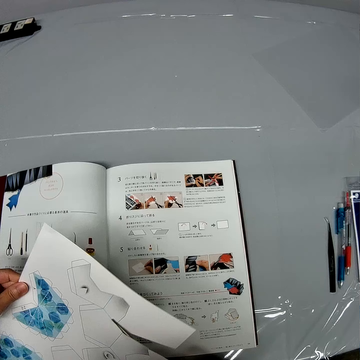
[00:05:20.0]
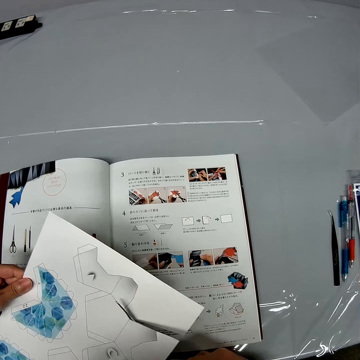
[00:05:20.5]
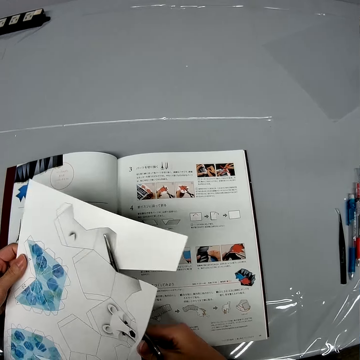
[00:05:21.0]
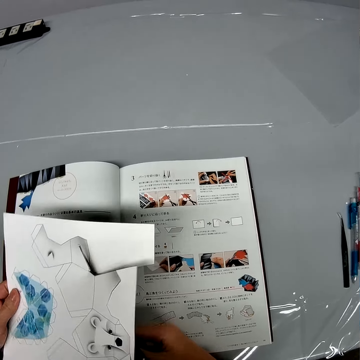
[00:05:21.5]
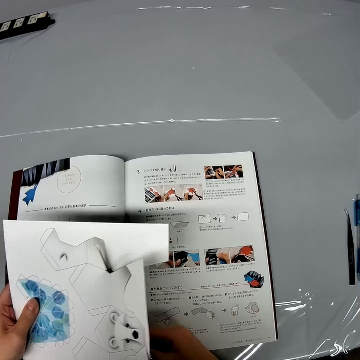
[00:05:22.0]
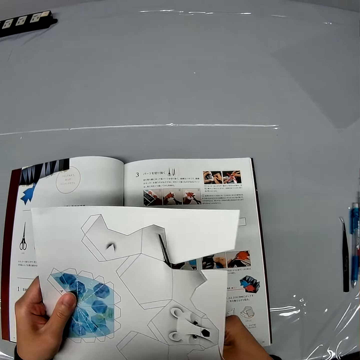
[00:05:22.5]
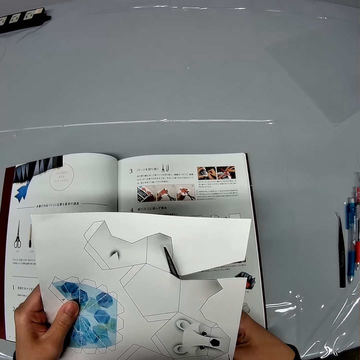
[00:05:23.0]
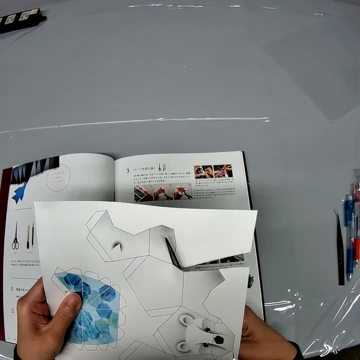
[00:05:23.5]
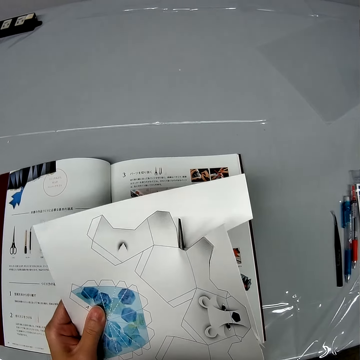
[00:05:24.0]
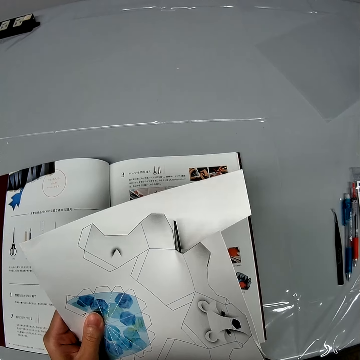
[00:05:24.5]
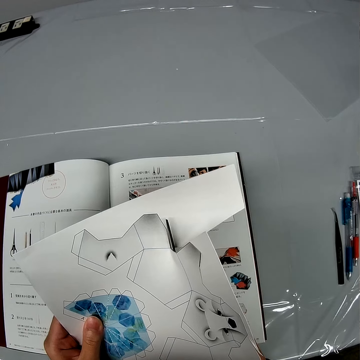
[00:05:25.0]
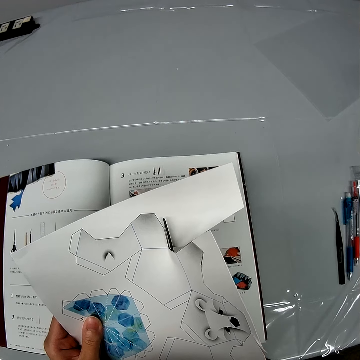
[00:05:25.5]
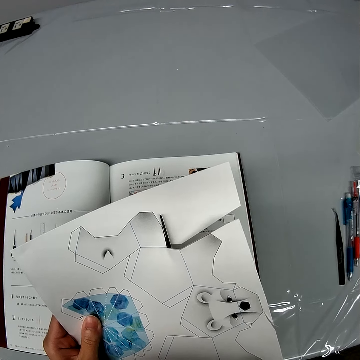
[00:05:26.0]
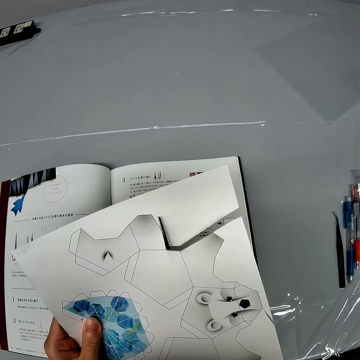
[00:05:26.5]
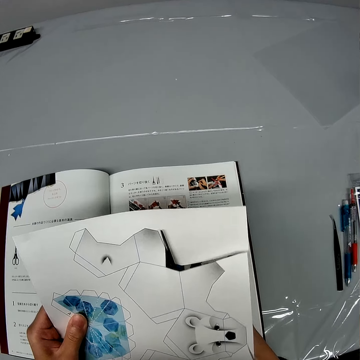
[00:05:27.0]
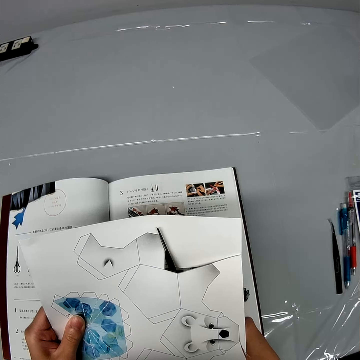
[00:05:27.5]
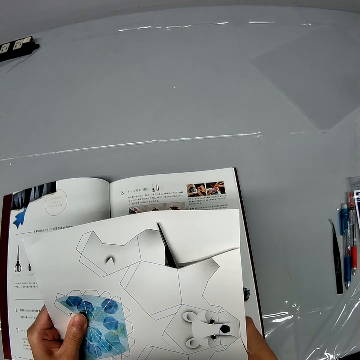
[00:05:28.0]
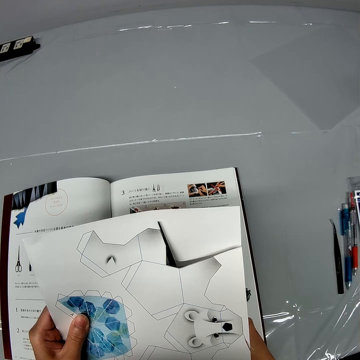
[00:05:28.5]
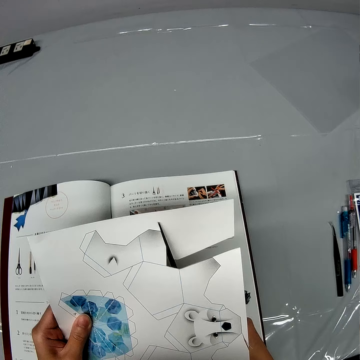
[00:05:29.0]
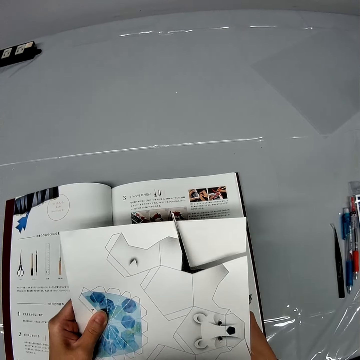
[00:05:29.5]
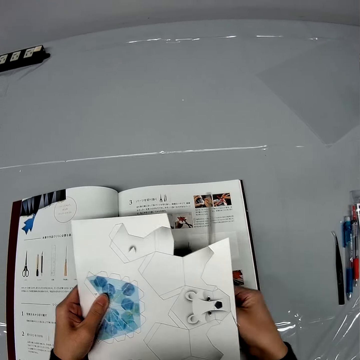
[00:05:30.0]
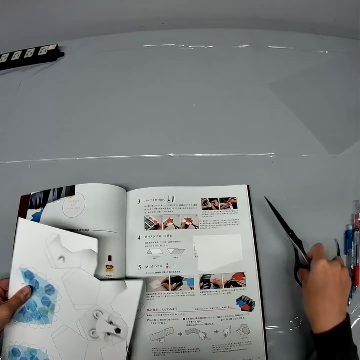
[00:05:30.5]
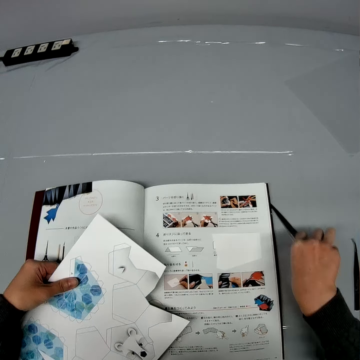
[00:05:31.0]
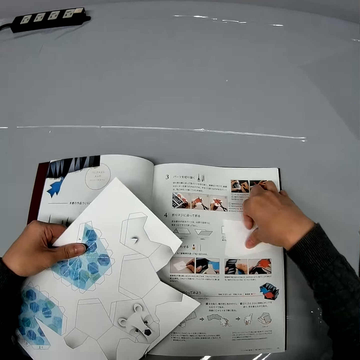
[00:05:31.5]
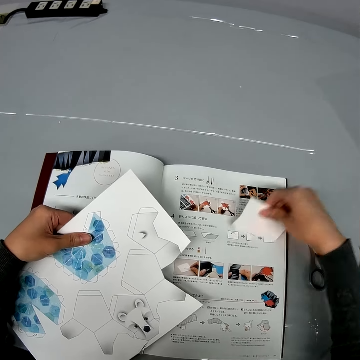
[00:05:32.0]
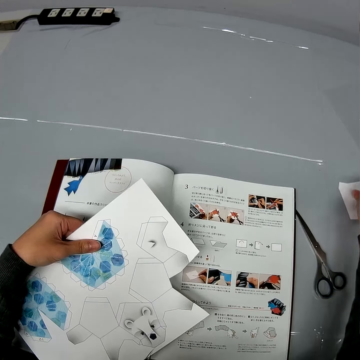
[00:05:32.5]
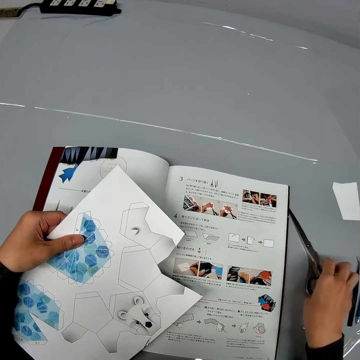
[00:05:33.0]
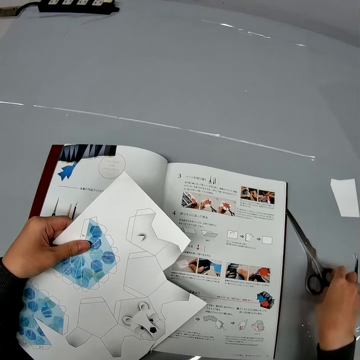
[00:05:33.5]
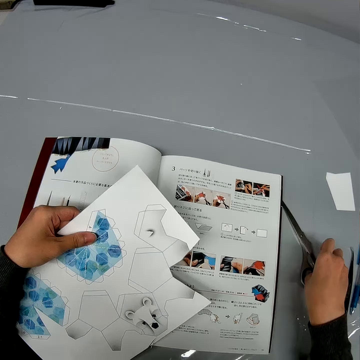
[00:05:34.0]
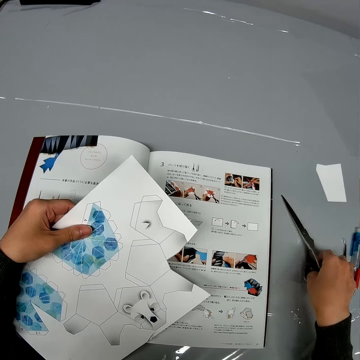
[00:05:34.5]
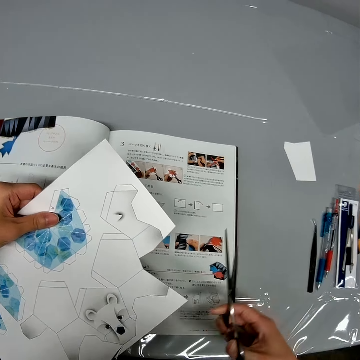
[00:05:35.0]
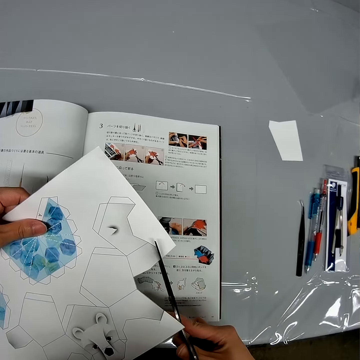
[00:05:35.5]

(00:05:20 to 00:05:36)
The camera wearer cuts the craft paper with a pair of scissors. They put the pair of scissors on the table. They move a piece of paper on the table. They pick the piece of paper from the book and put the piece of paper on the table. They pick up the pair of scissors from the table.

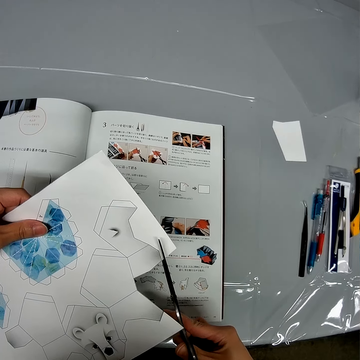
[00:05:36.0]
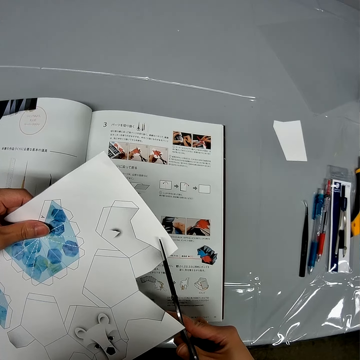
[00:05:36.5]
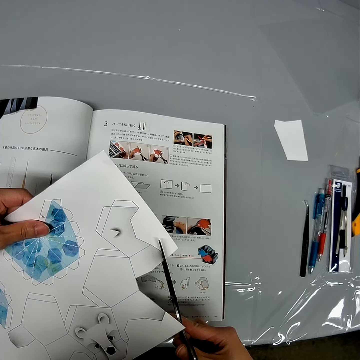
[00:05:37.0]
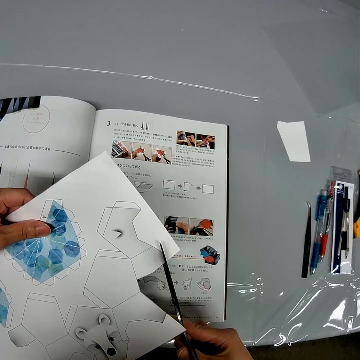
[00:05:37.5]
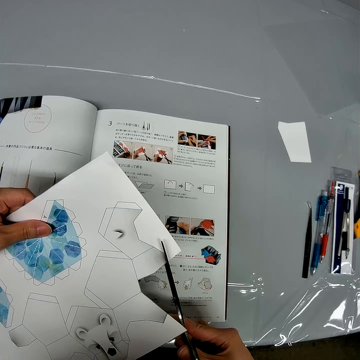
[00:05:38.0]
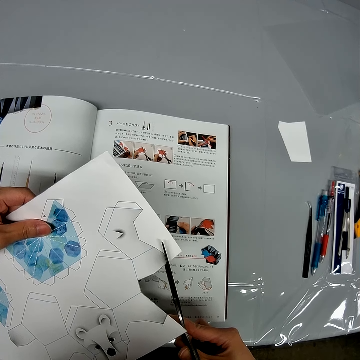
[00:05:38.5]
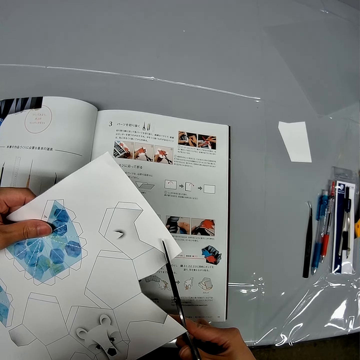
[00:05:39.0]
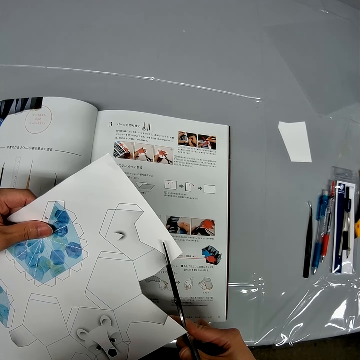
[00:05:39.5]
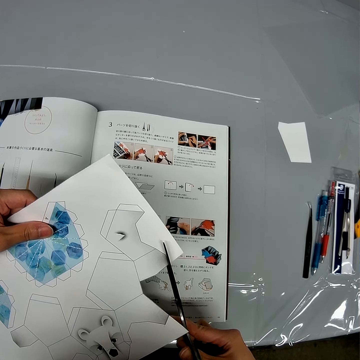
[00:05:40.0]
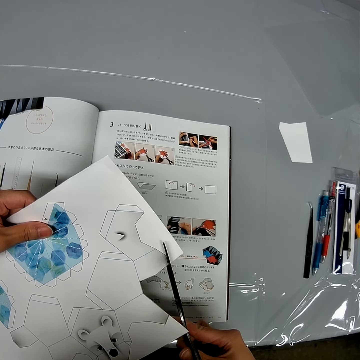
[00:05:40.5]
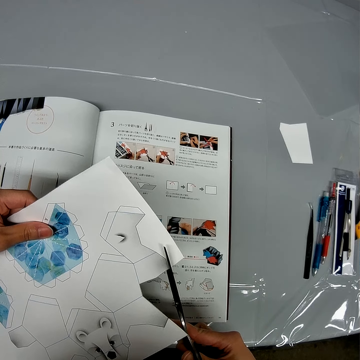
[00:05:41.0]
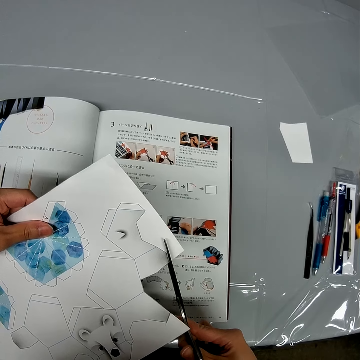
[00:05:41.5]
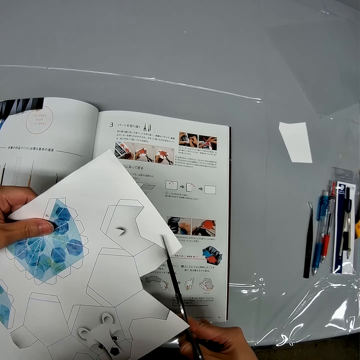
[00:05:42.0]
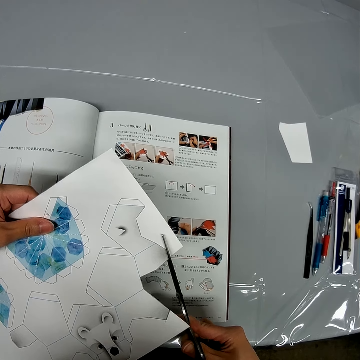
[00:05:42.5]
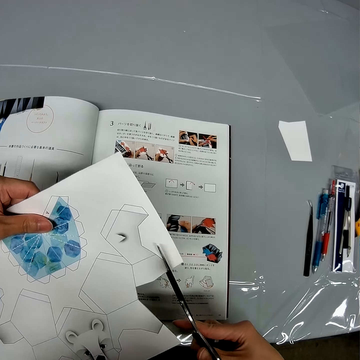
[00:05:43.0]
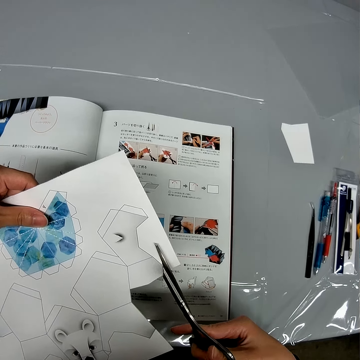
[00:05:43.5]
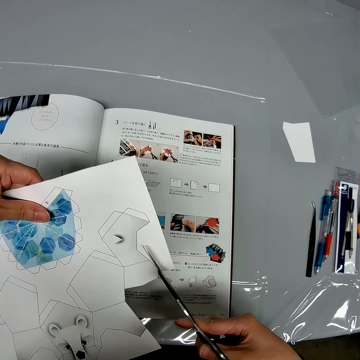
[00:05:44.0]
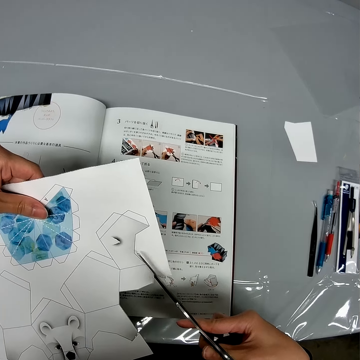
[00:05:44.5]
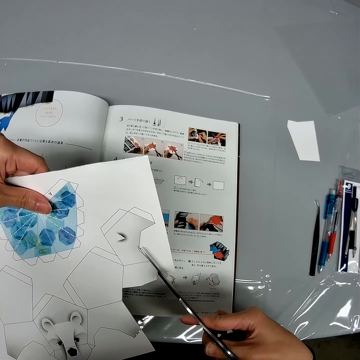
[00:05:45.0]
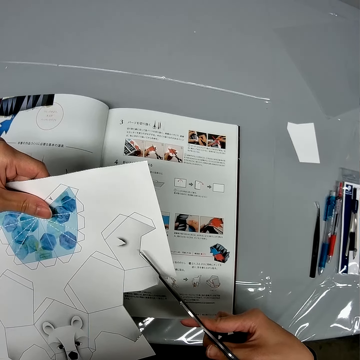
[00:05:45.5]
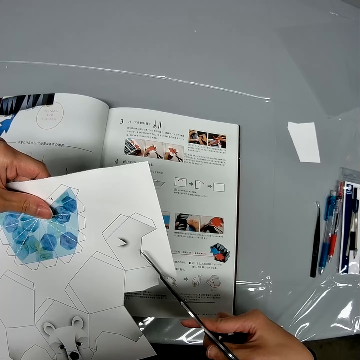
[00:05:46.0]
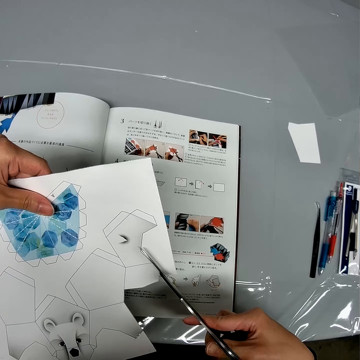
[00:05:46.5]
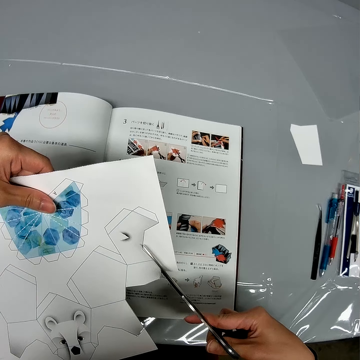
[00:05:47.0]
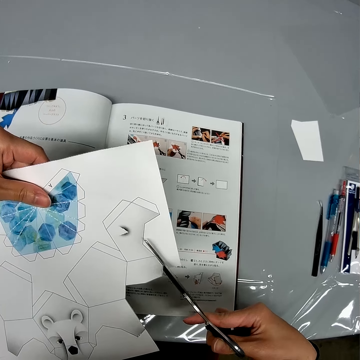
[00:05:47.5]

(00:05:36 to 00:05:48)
The camera wearer cuts the piece of paper in his left hand with the scissors.

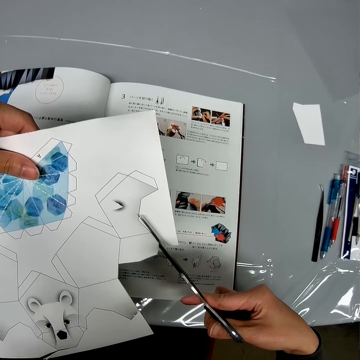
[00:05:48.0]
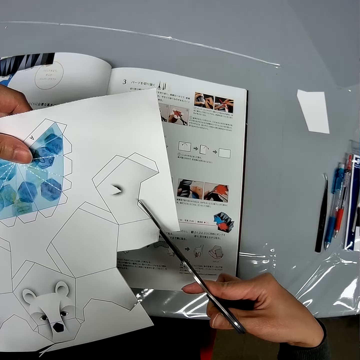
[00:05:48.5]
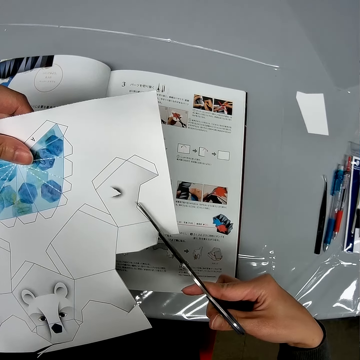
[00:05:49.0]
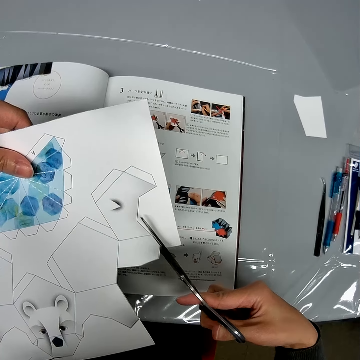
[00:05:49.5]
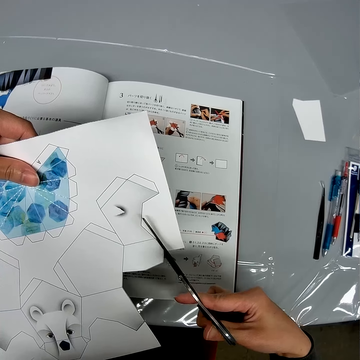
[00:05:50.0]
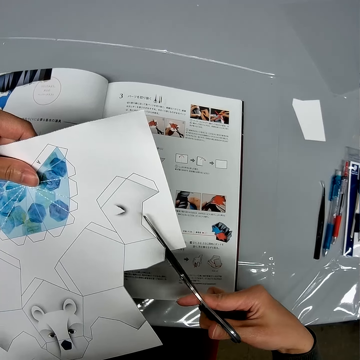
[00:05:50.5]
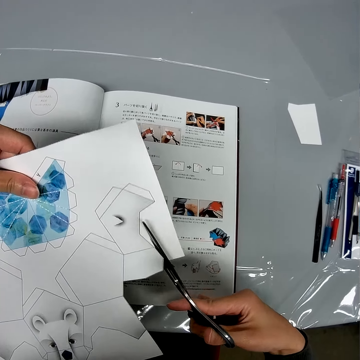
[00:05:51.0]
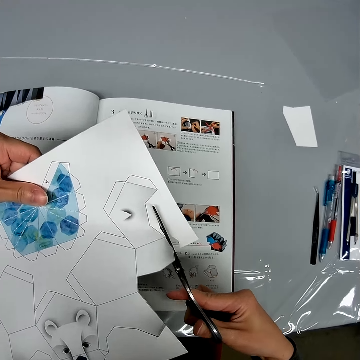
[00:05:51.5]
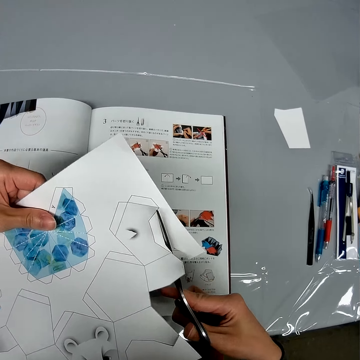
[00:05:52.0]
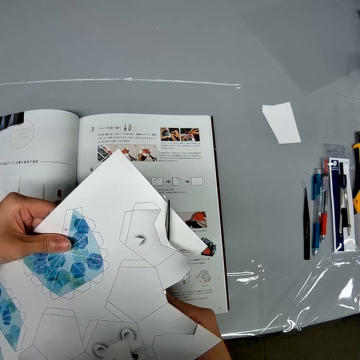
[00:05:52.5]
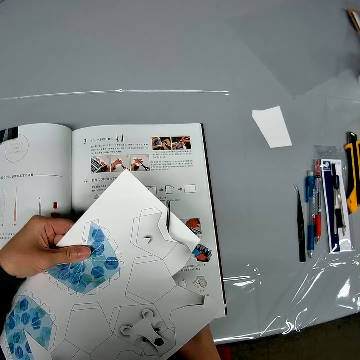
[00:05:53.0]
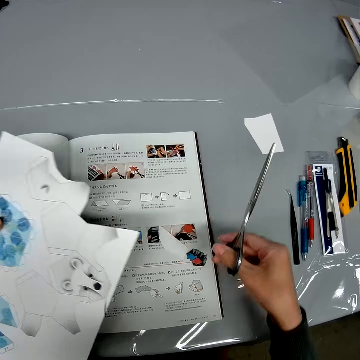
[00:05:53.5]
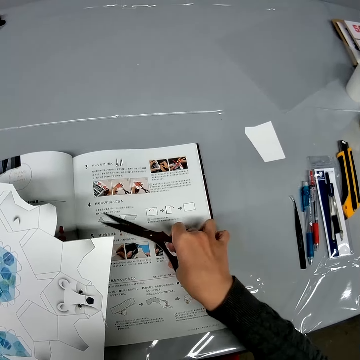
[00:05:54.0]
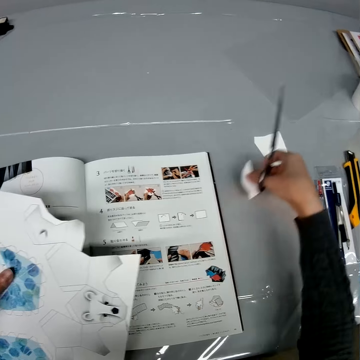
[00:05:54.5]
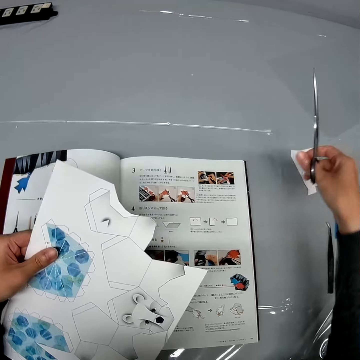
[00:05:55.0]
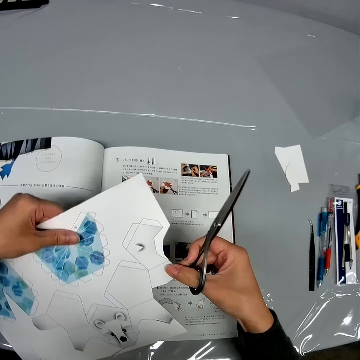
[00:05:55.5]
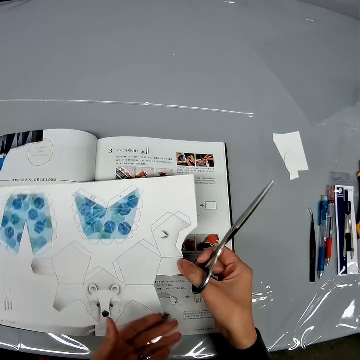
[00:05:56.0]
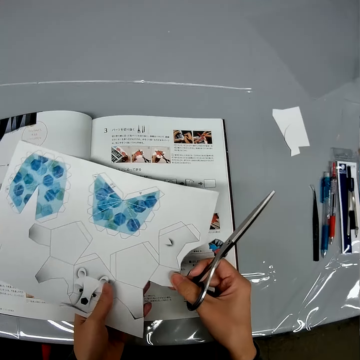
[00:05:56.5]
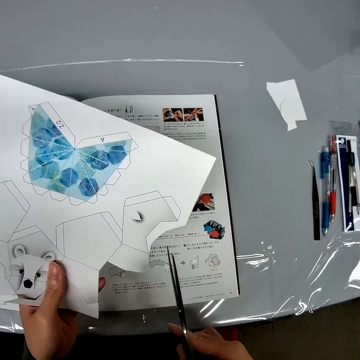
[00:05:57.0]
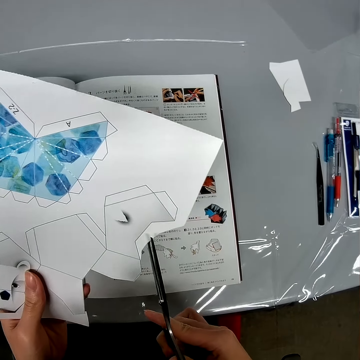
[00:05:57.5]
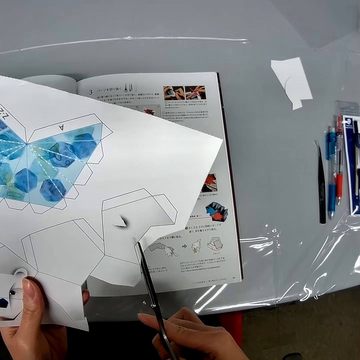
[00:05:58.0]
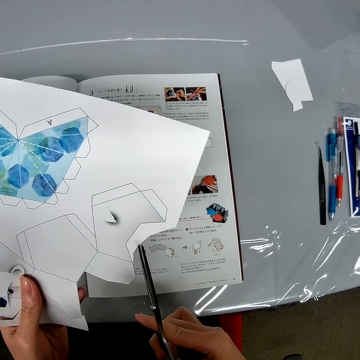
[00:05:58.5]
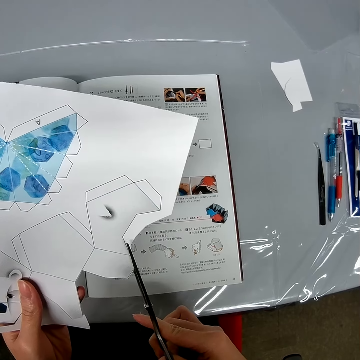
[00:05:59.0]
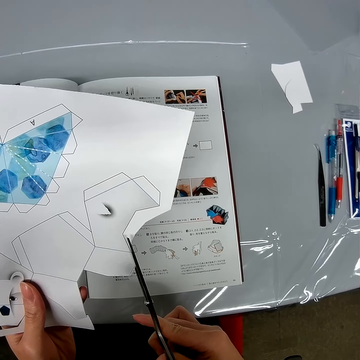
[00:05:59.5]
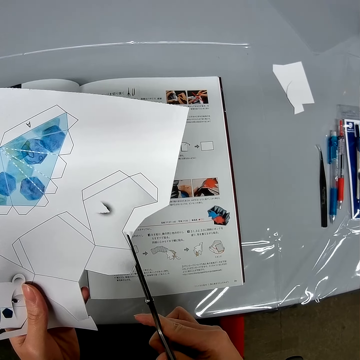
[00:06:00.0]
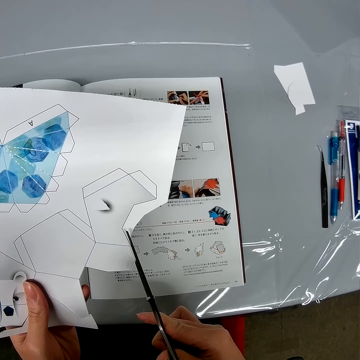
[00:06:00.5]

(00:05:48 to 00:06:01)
The camera wearer moves a piece of paper on the table. He picks the piece of paper from the book and puts the piece of paper on the table. He turns the craft paper. He cuts the piece of paper in his left hand with the scissors.
